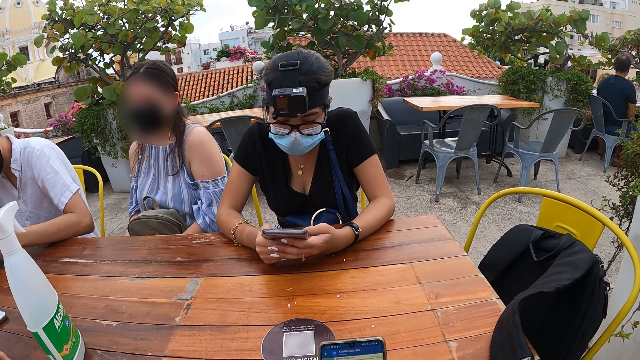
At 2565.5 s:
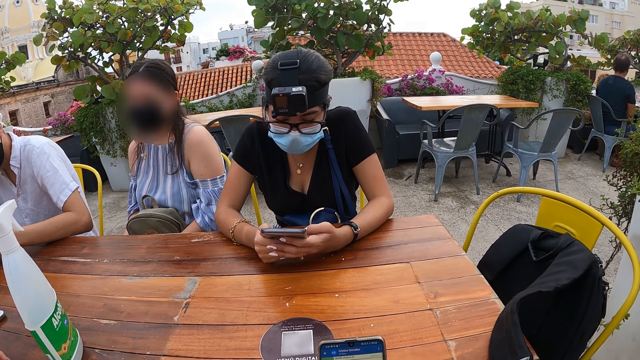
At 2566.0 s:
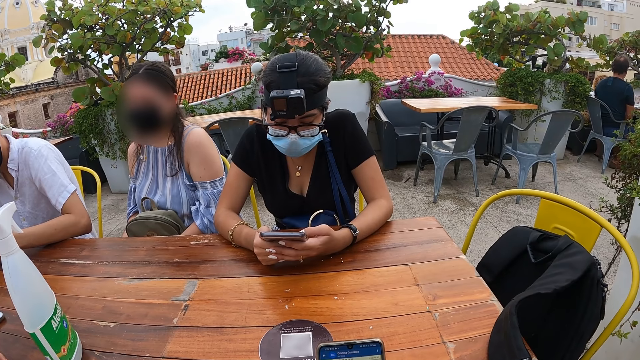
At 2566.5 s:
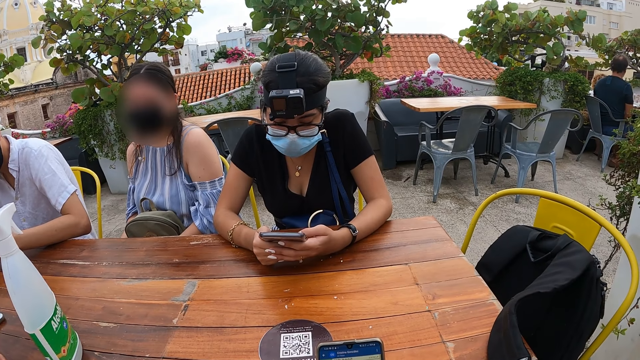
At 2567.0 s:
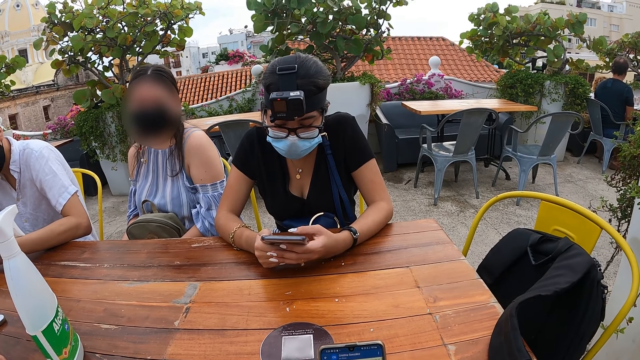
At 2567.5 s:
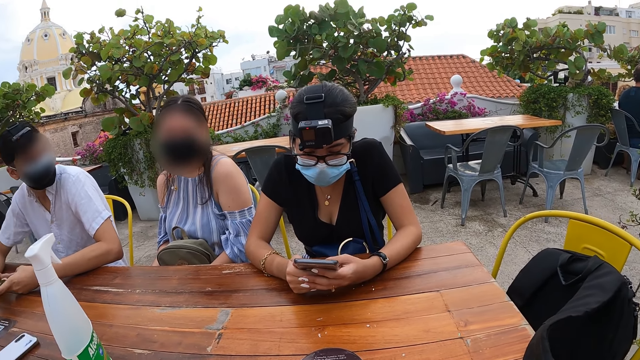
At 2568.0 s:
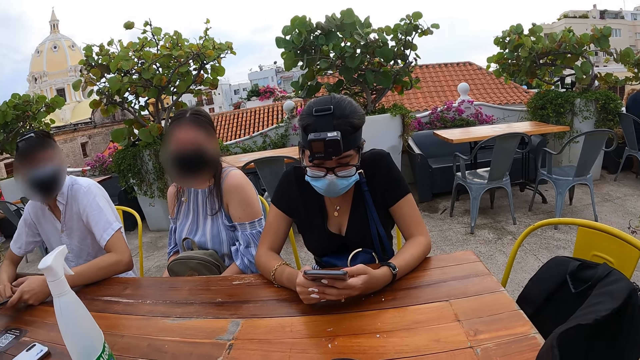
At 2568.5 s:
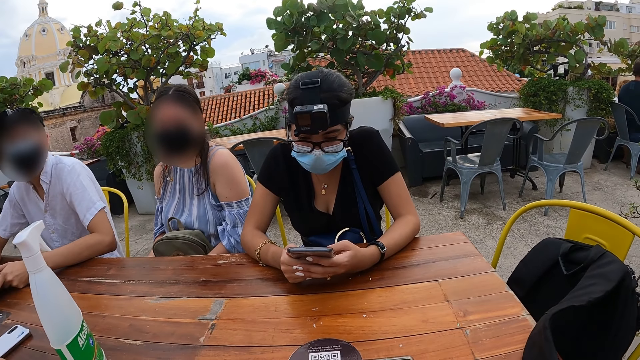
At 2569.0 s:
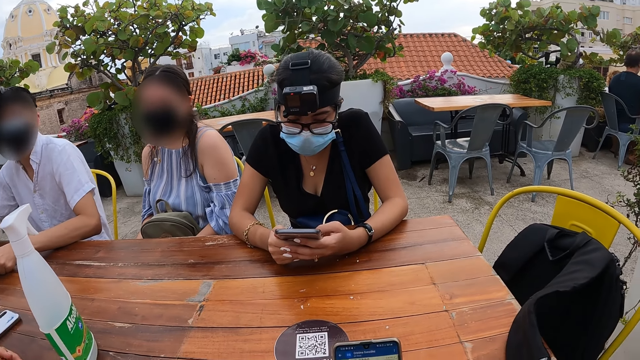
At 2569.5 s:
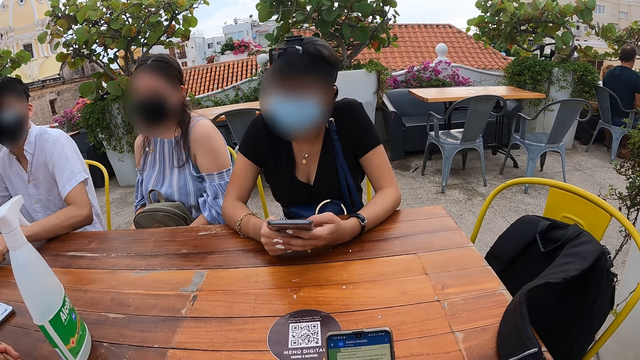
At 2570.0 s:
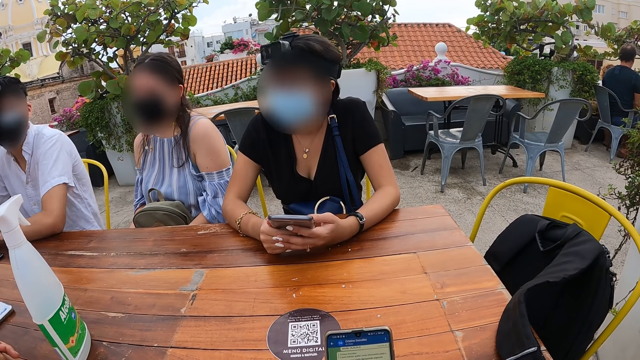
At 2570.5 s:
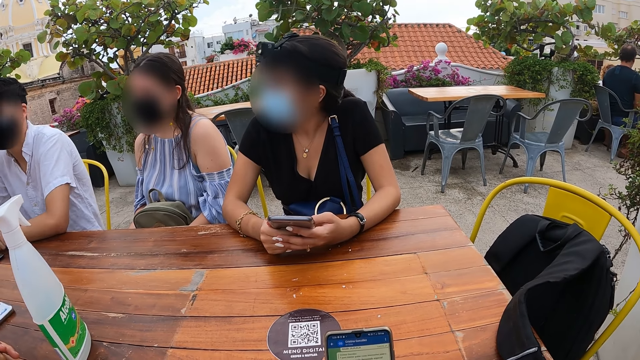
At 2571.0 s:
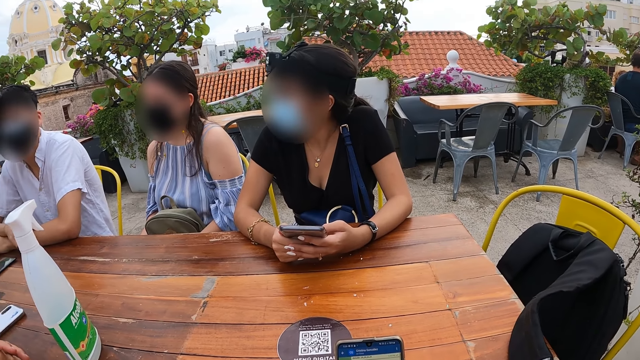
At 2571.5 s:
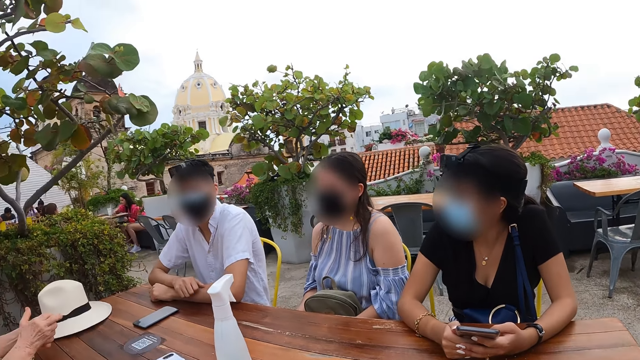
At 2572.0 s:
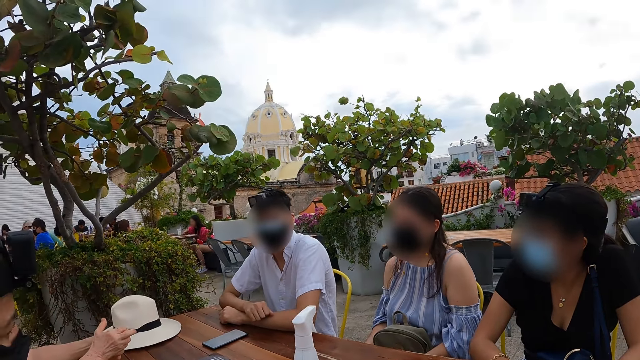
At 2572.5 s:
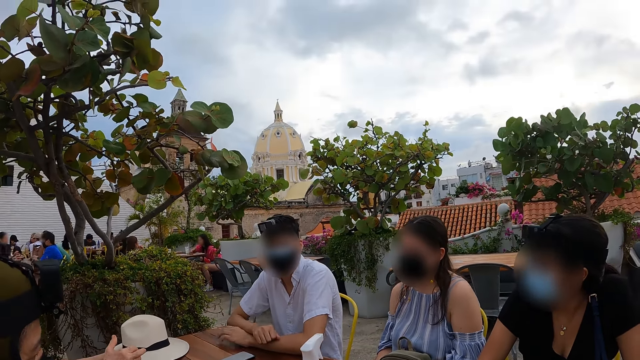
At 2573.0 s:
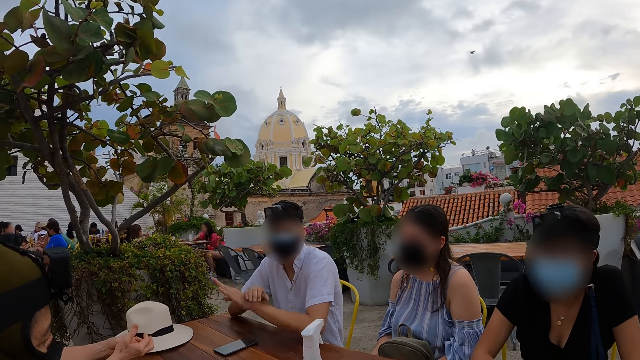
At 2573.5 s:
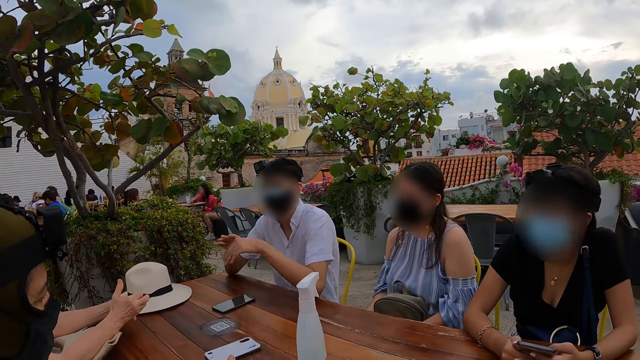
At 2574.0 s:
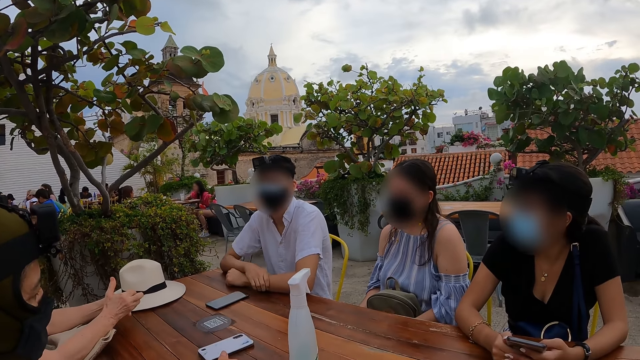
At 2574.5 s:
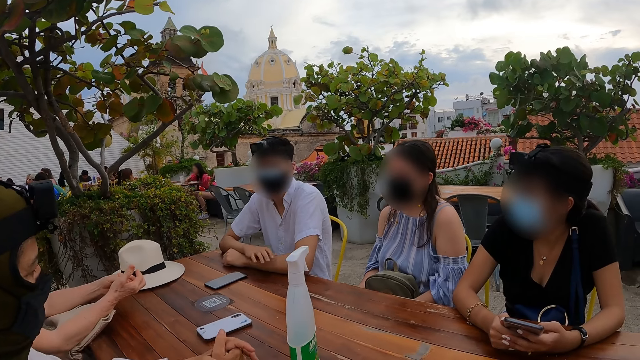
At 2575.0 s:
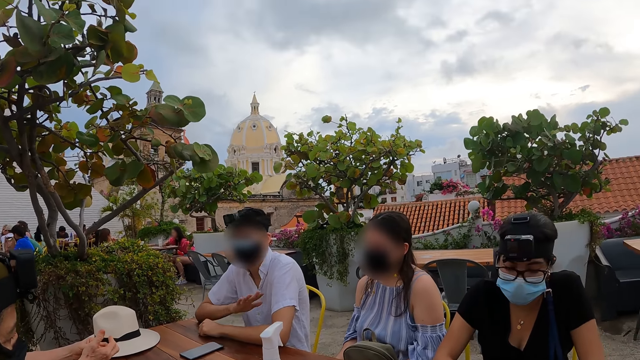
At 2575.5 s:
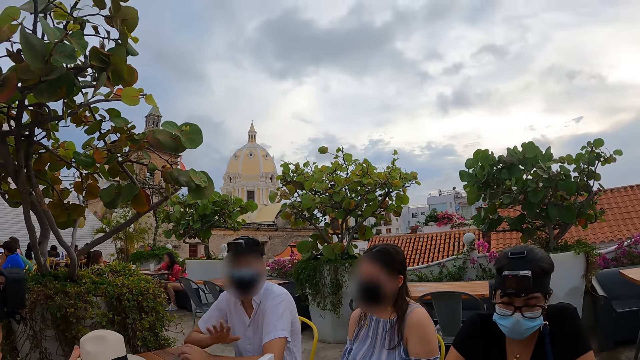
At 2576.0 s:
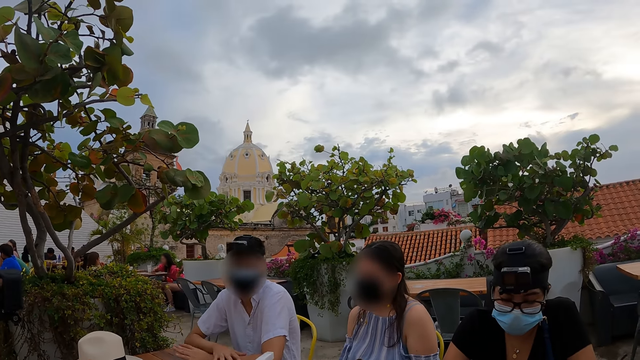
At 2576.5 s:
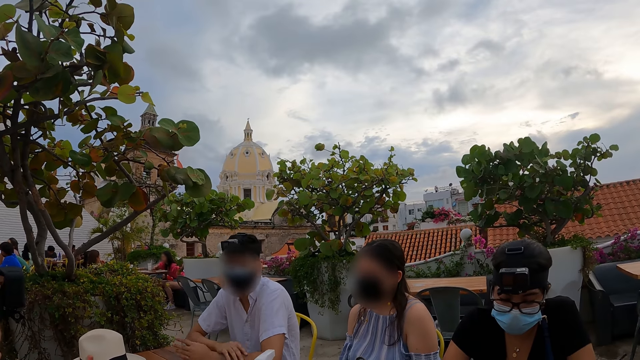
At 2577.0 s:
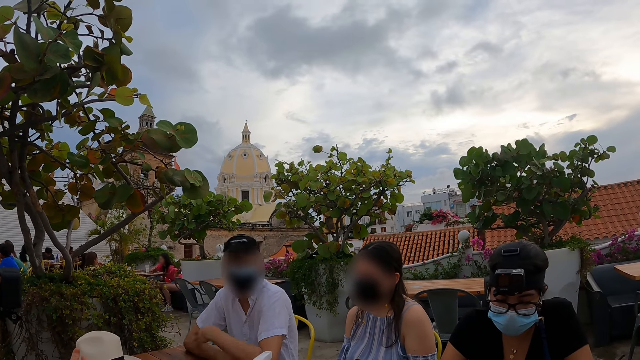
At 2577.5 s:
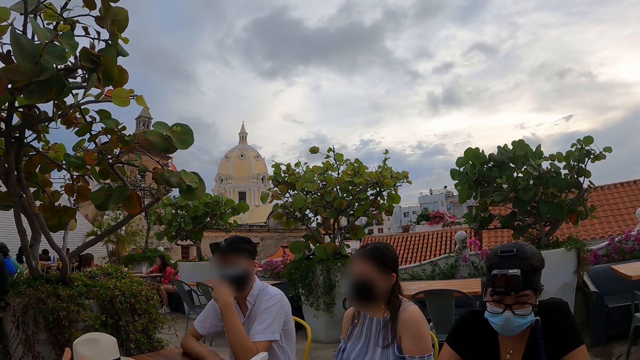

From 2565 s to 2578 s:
A person puts the phone on the table. A man raises both hands. A woman places both hands on the table. The man raises his right hand.

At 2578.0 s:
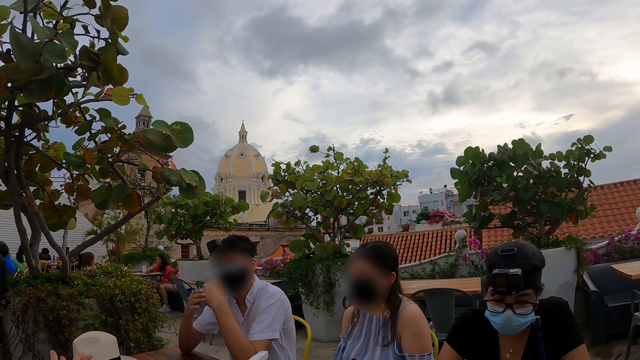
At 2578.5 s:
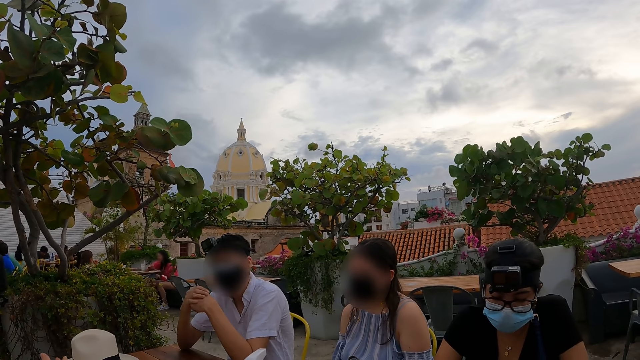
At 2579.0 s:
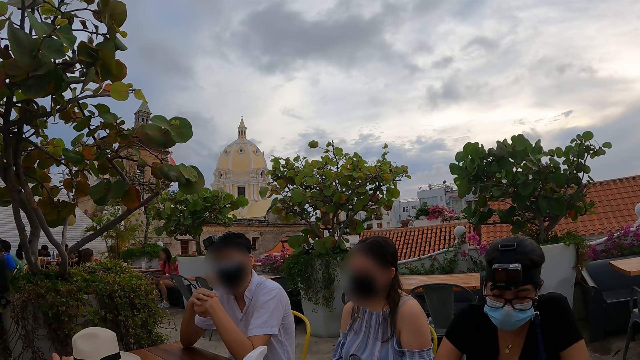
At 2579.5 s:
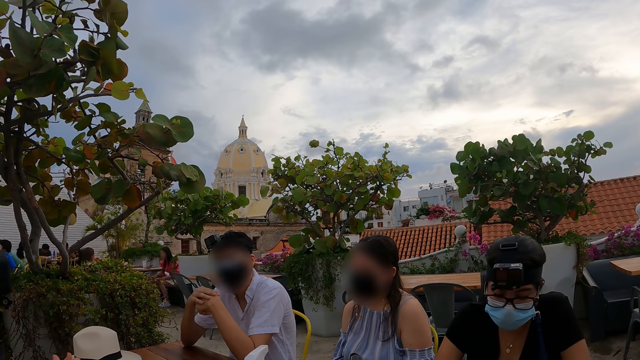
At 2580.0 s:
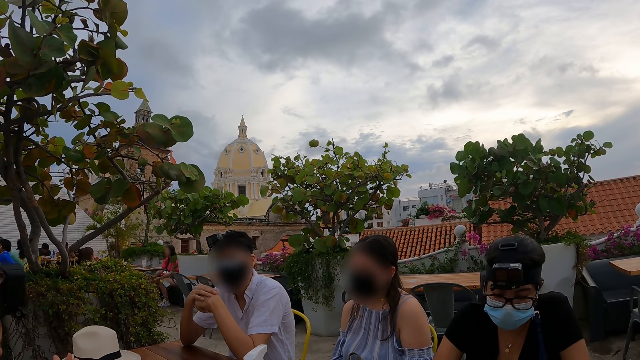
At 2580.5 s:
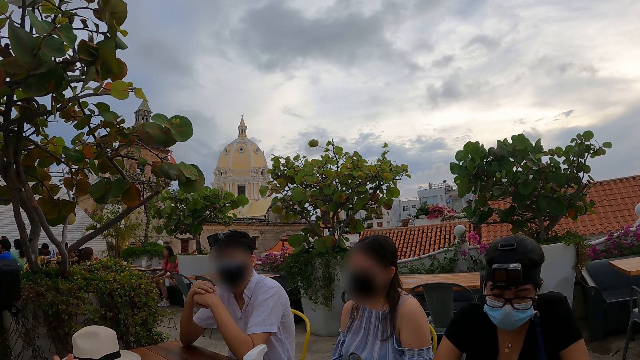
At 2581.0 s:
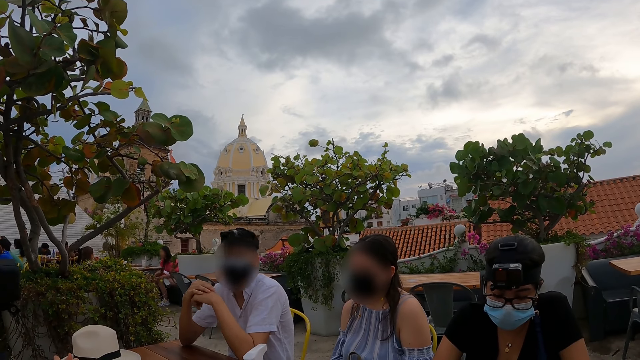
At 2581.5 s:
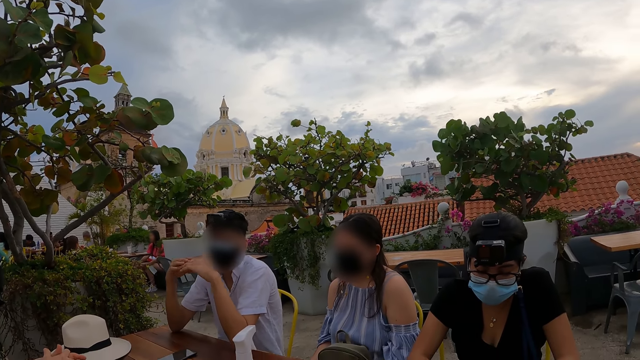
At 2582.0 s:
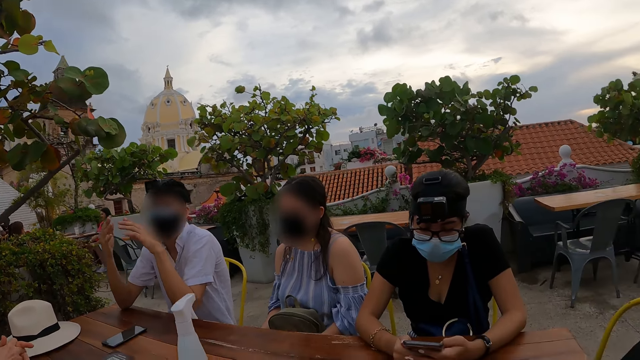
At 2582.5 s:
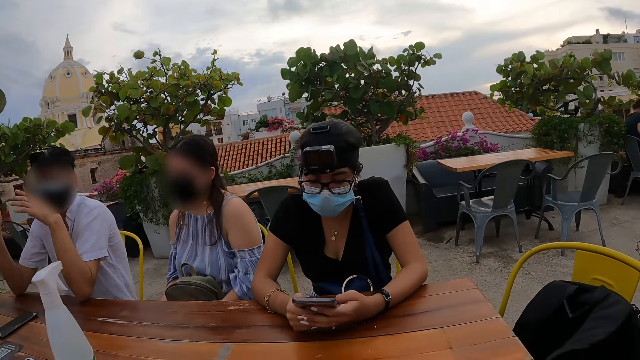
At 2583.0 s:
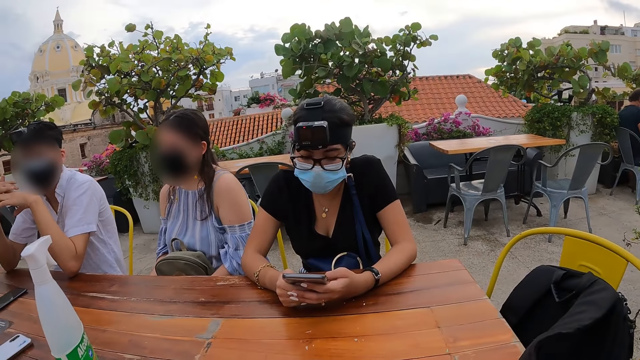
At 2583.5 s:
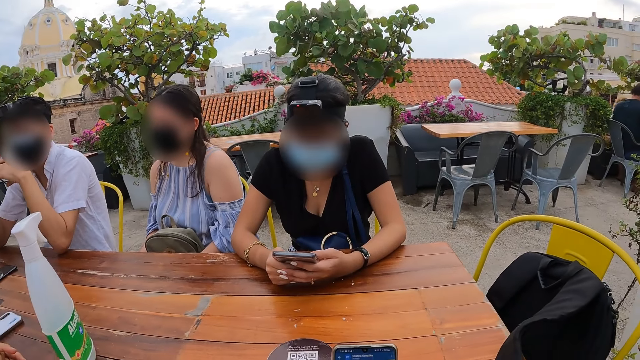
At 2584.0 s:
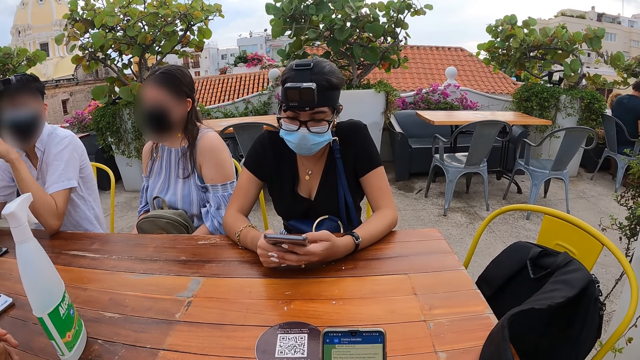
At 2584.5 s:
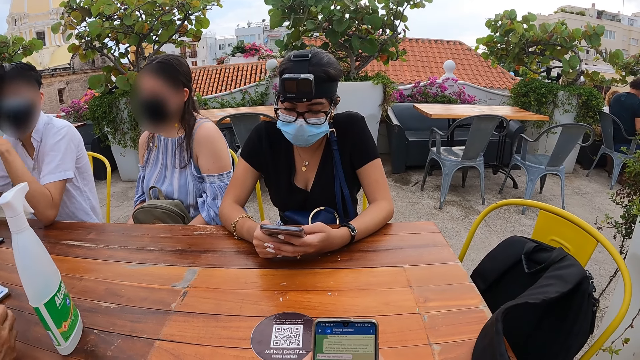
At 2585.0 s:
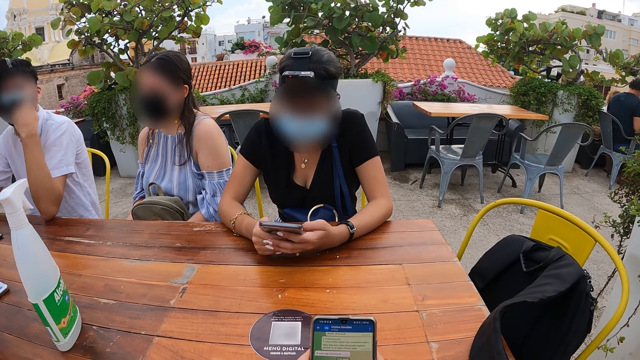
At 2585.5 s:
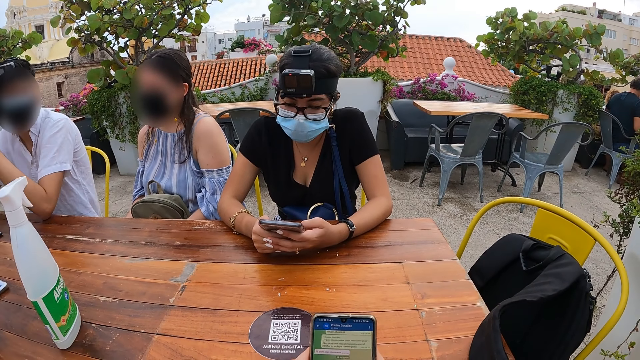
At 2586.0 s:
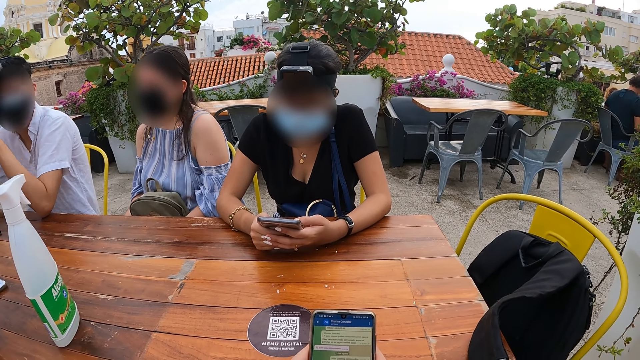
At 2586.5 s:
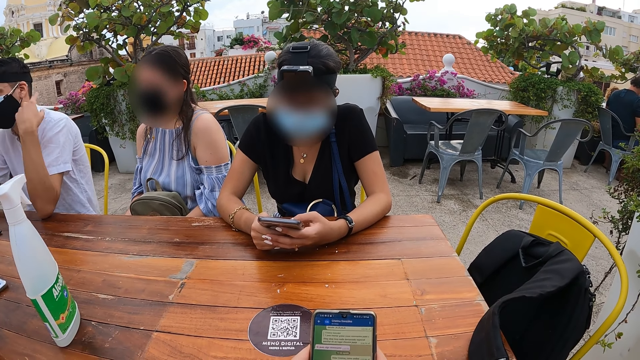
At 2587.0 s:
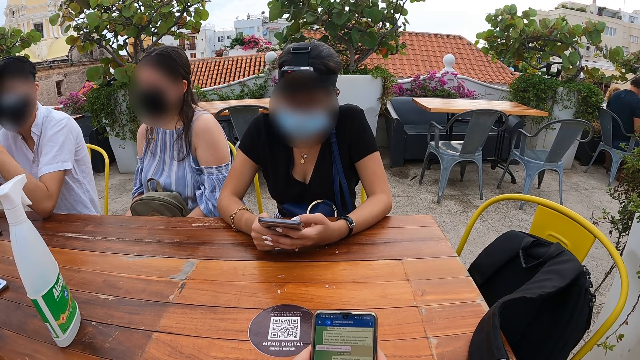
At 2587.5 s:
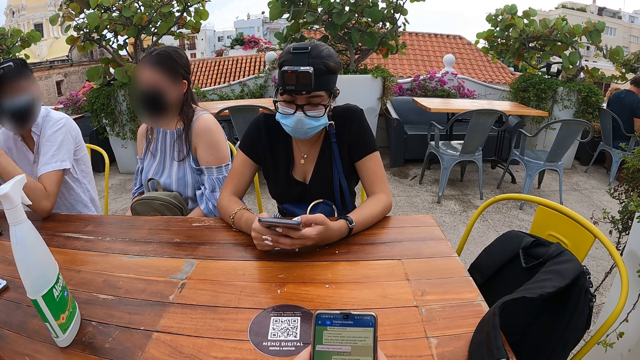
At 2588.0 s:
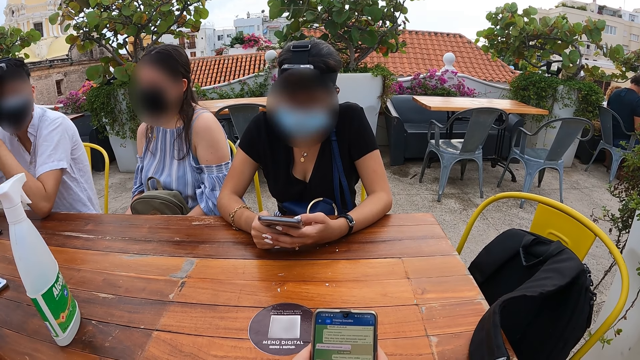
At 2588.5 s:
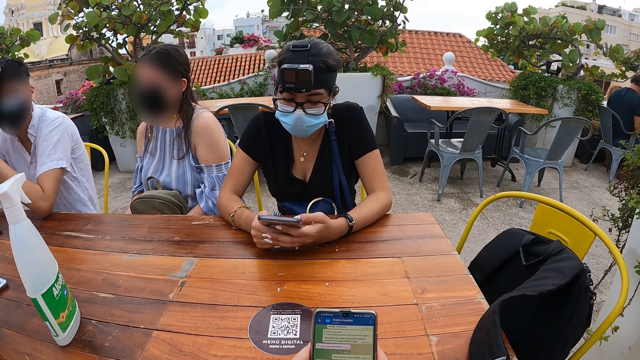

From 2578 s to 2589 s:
The man holds his hands together. The man waves both hands. The camera wearer operates the phone.
